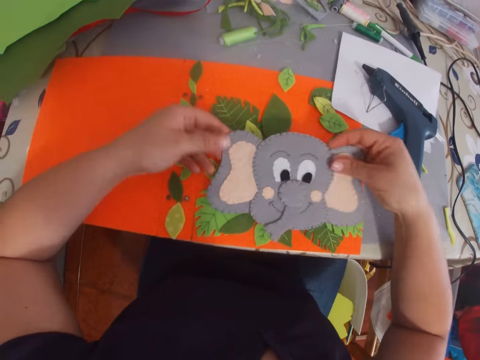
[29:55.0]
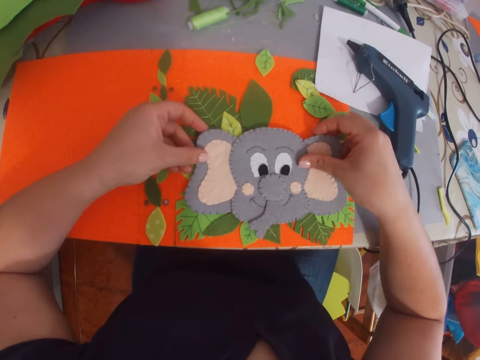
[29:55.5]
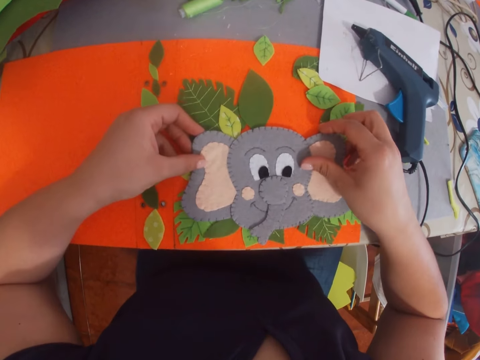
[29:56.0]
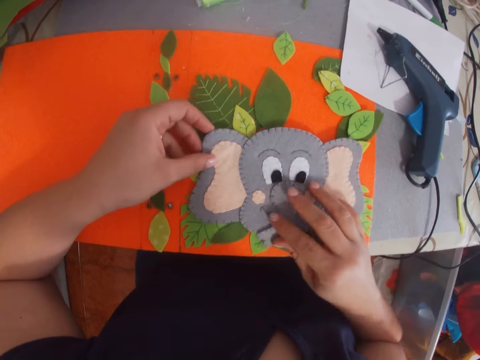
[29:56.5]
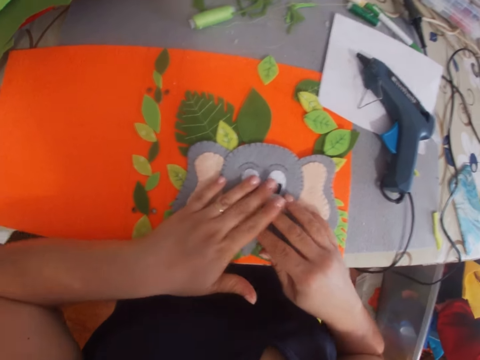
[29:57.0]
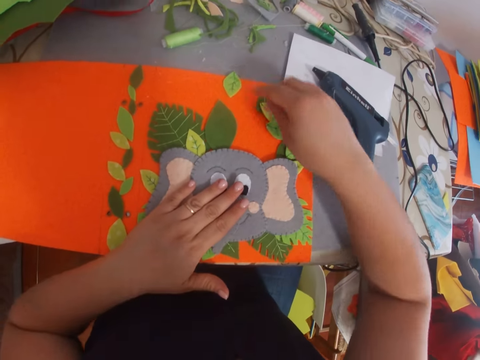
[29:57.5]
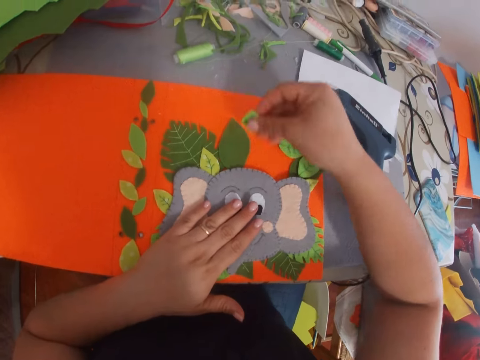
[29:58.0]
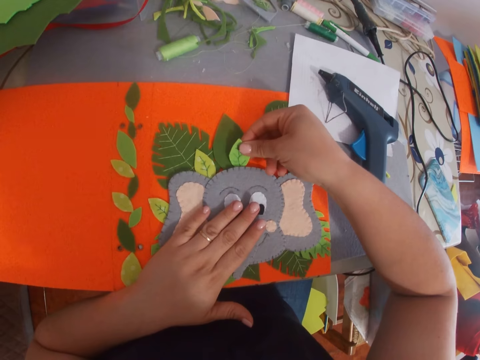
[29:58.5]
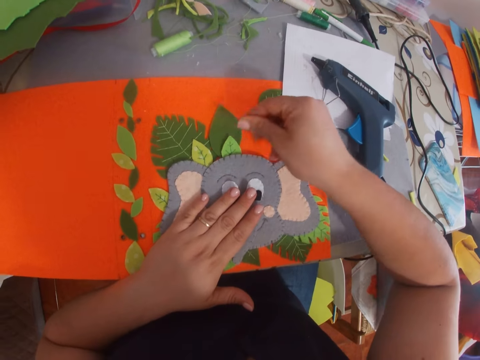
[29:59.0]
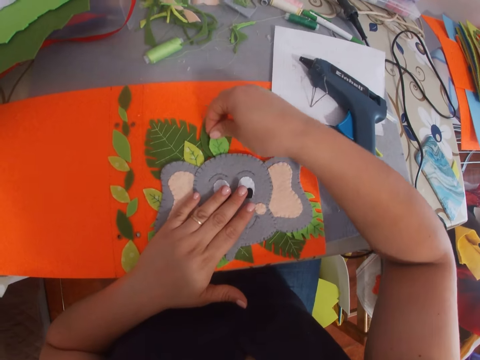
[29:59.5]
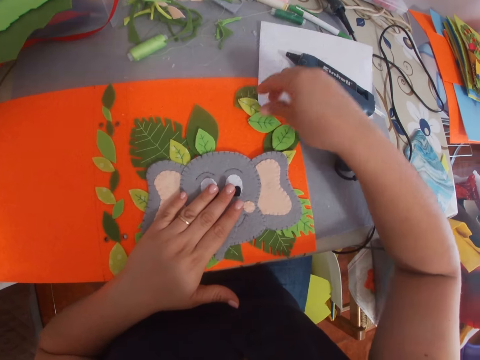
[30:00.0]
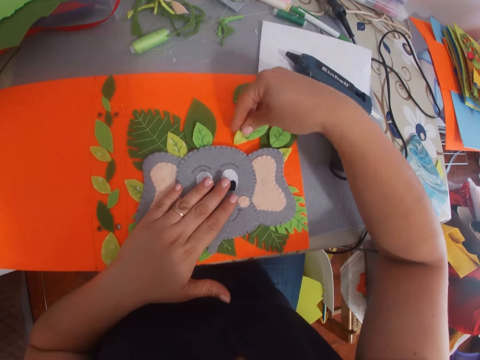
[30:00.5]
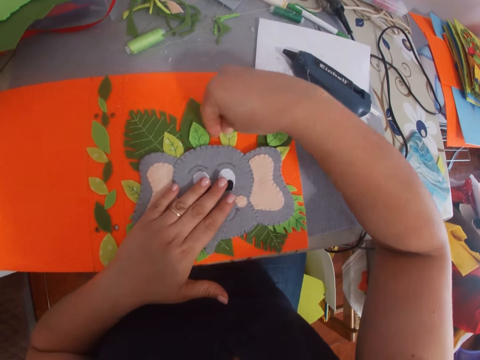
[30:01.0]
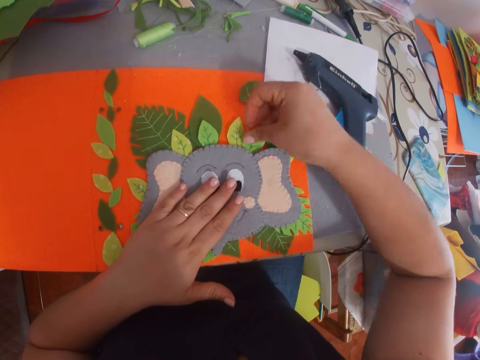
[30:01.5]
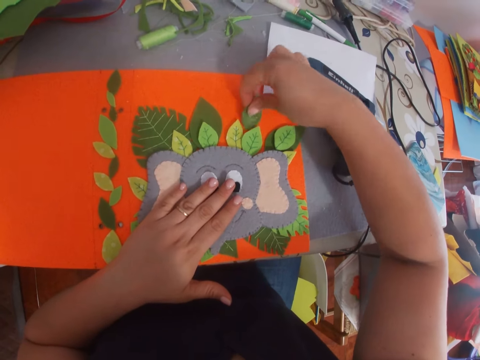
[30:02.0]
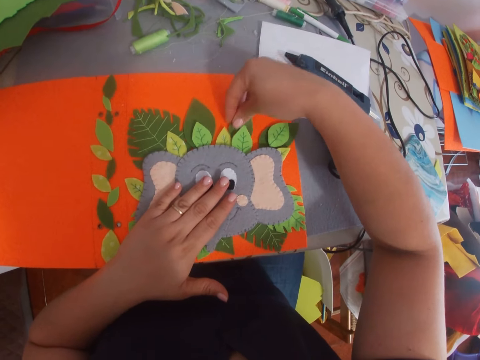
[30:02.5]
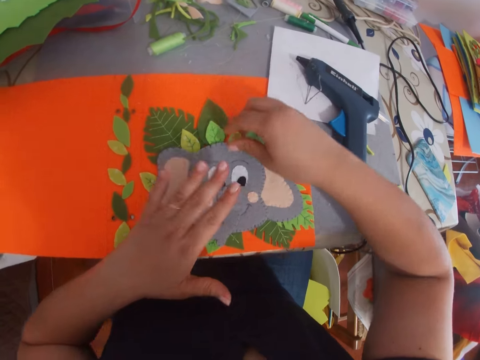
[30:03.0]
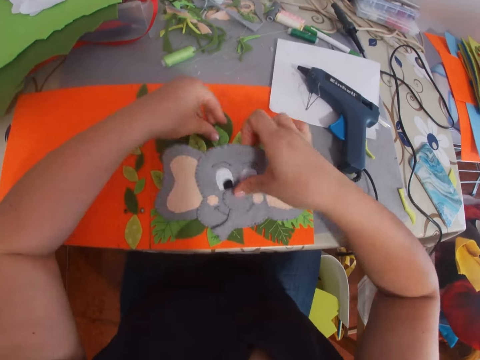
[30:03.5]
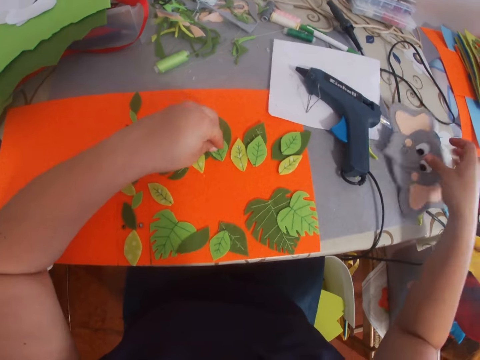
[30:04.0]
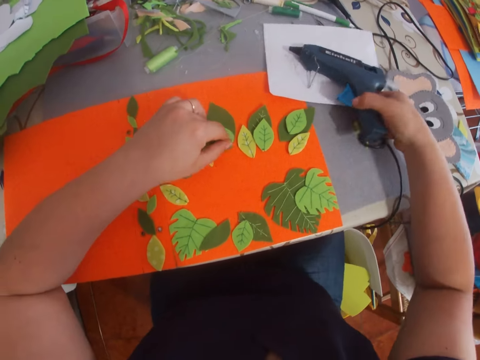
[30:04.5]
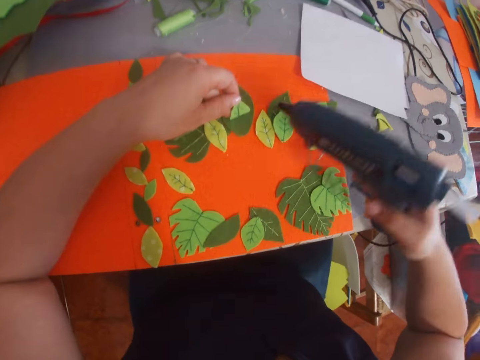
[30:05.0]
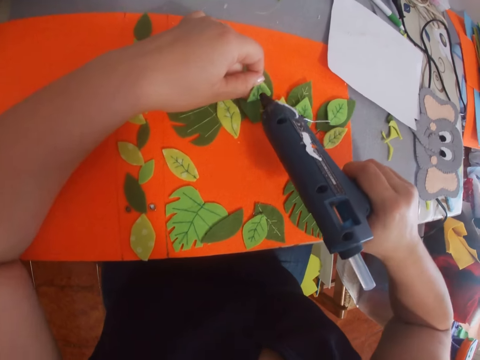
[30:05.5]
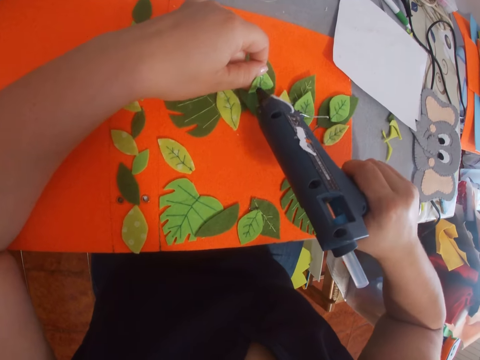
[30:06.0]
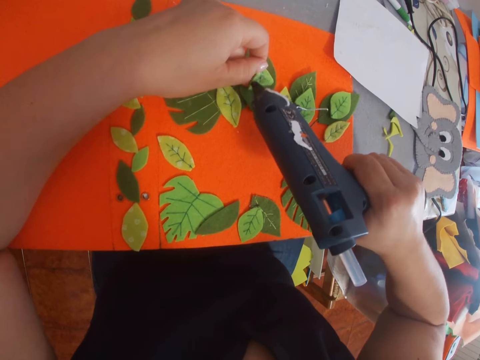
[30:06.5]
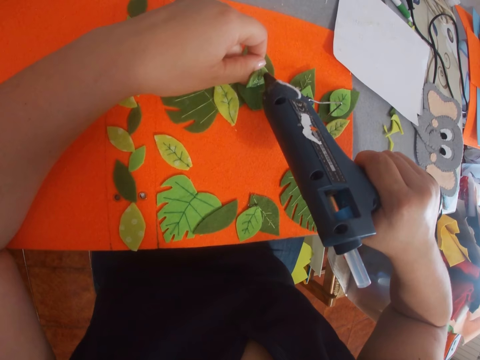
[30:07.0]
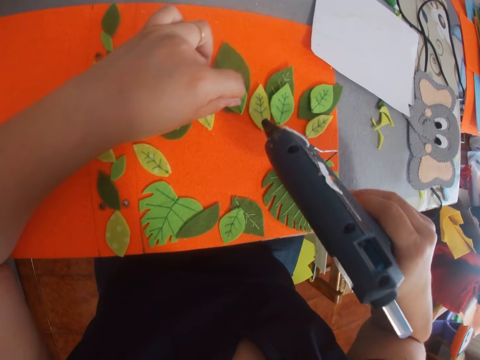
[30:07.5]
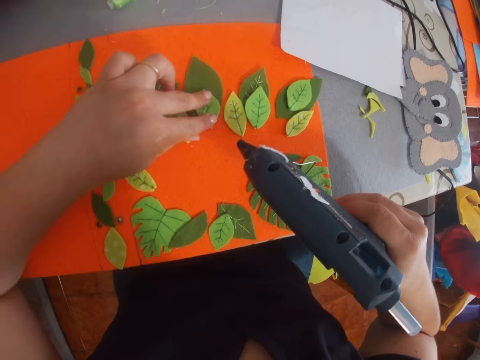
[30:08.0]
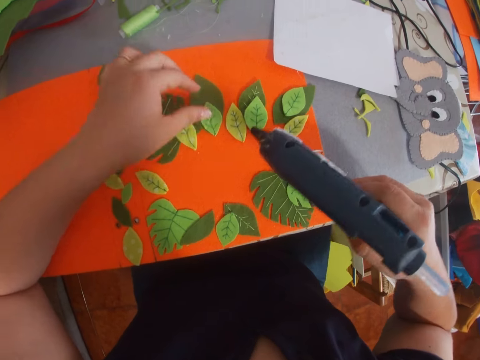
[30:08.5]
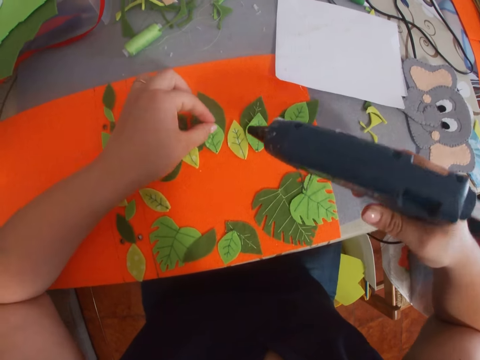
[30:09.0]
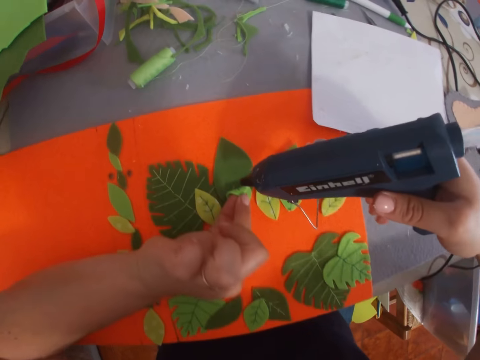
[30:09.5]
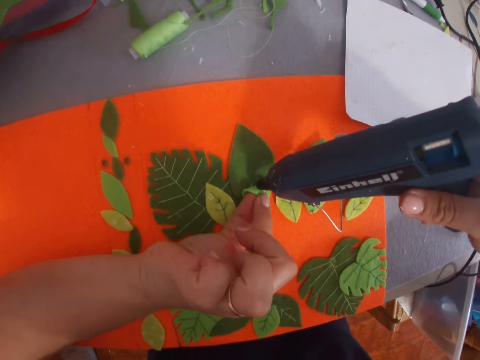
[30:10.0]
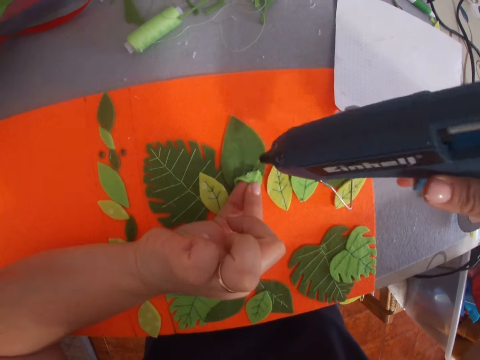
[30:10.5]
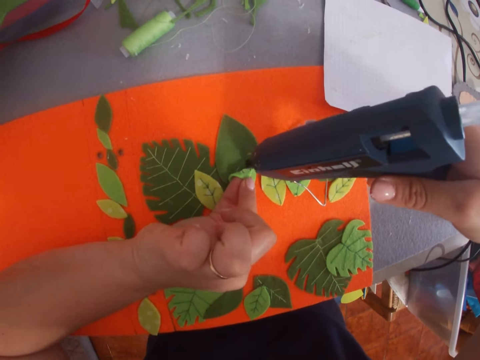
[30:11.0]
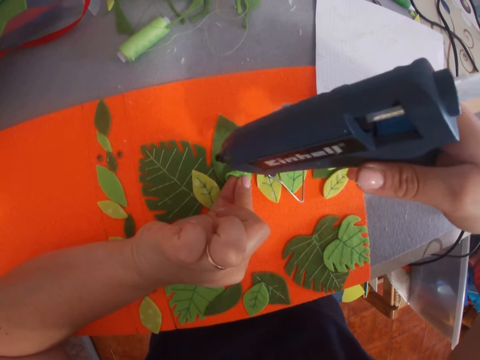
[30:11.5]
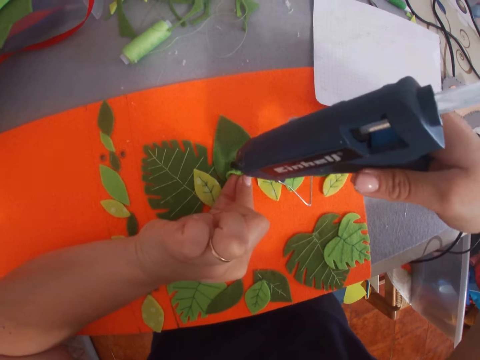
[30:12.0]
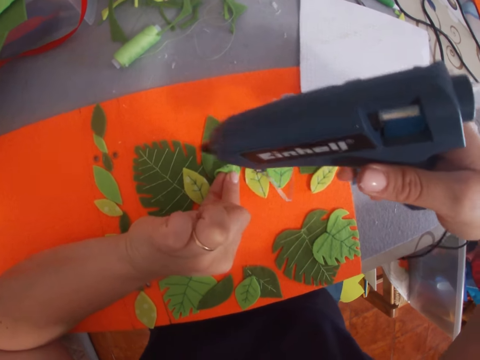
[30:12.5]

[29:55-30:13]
The camera wearer picks a decorated paper from the table. They place the piece of decorated paper on the piece of paper. They pick a craft paper. They arrange the leaves on the piece of paper. They put down the craft paper. They move the craft papers. They pick a craft material. They place the piece of decorated paper on the table. They pick a glue gun from the table. They apply the glue on the leaf. They press the leaf on the piece of paper. They apply the glue on the leaf.

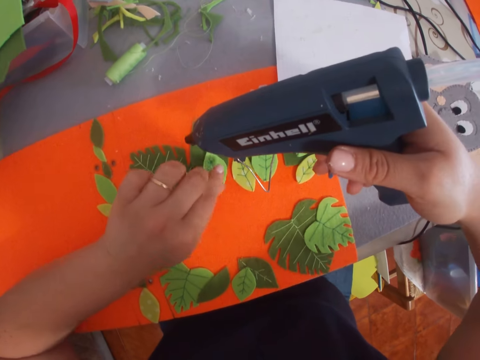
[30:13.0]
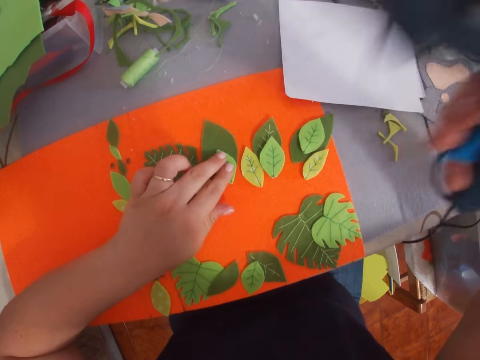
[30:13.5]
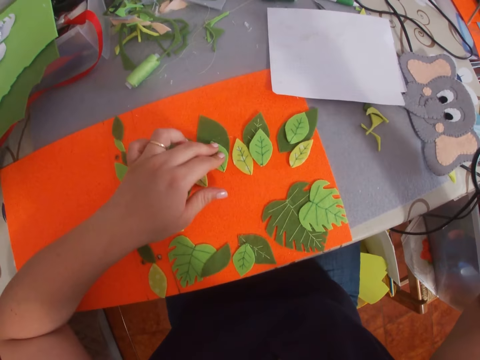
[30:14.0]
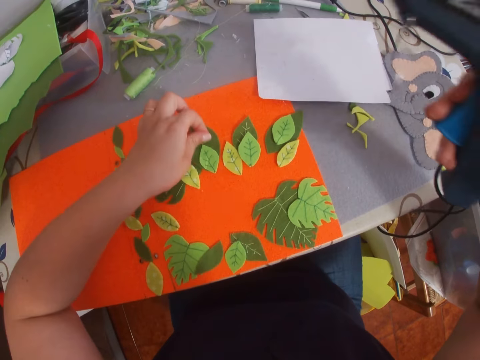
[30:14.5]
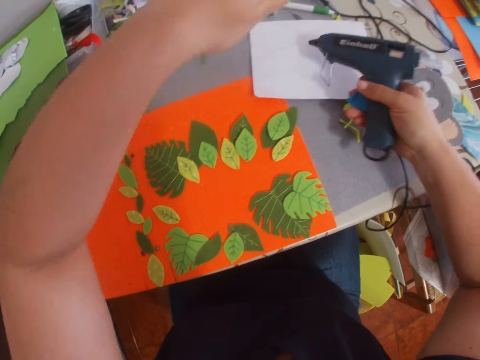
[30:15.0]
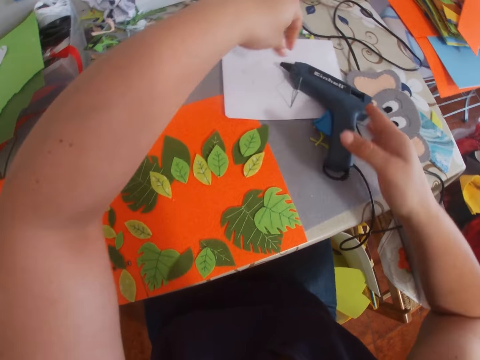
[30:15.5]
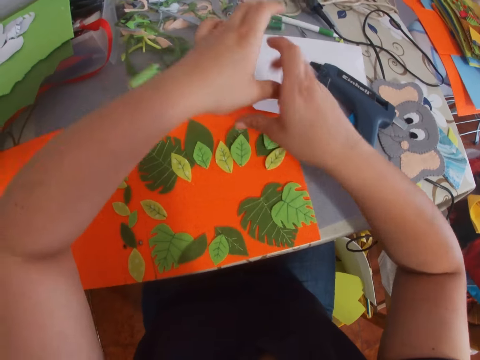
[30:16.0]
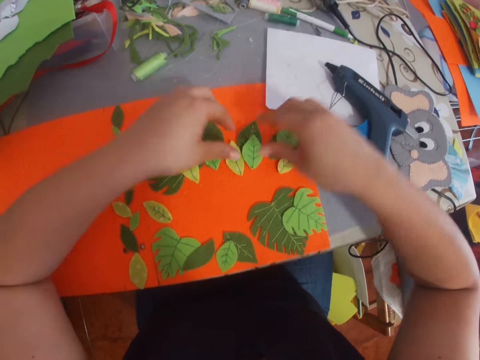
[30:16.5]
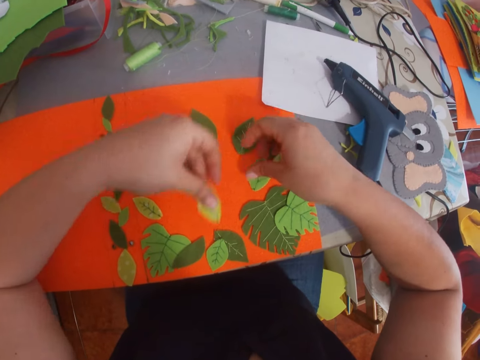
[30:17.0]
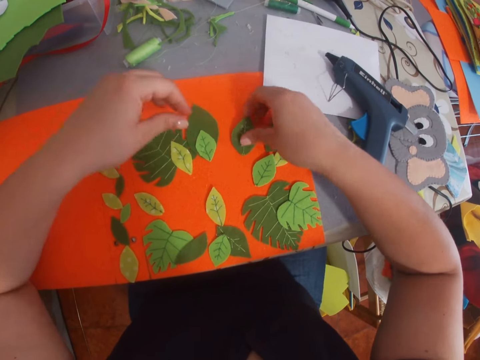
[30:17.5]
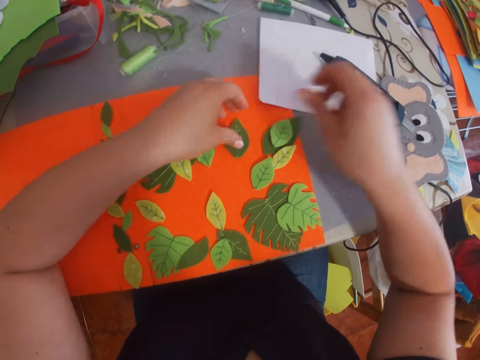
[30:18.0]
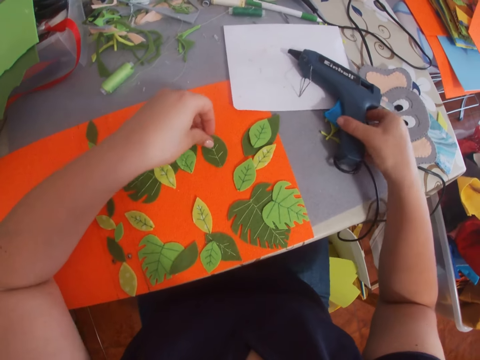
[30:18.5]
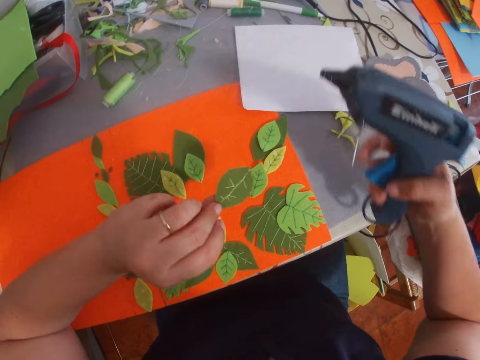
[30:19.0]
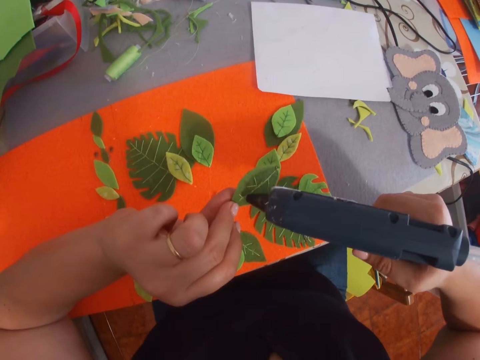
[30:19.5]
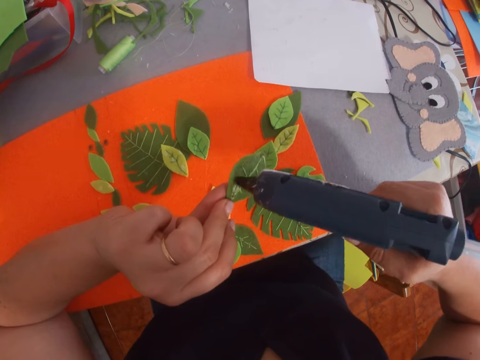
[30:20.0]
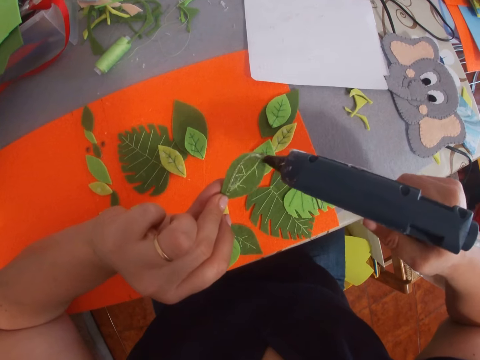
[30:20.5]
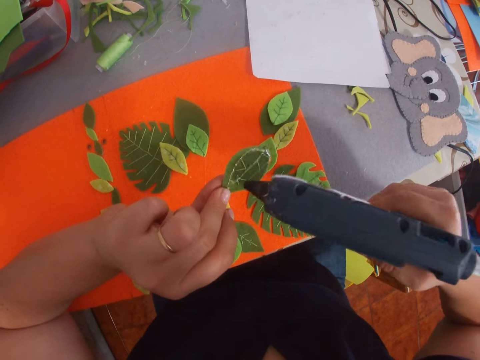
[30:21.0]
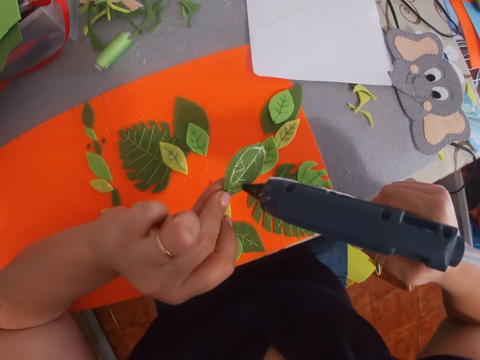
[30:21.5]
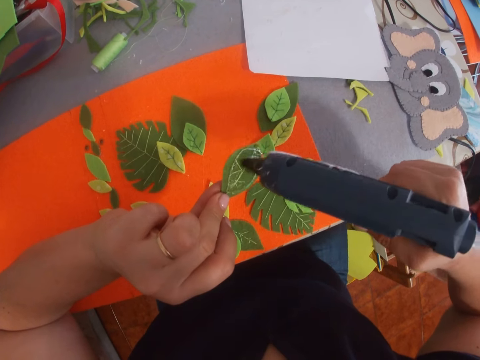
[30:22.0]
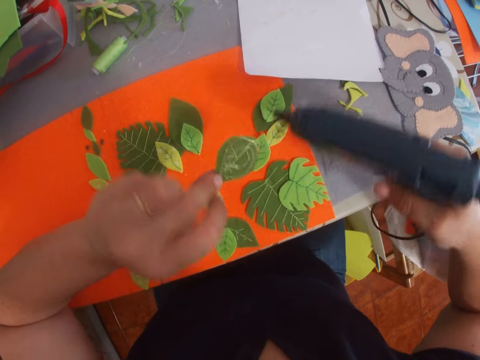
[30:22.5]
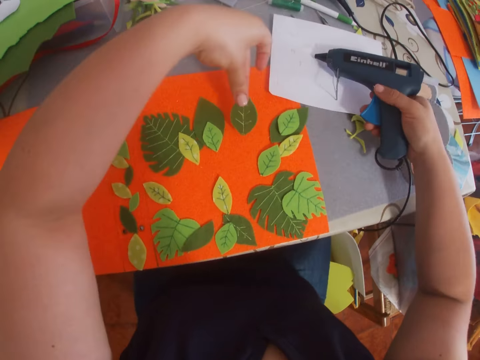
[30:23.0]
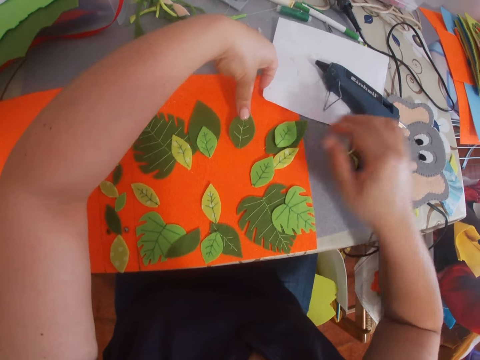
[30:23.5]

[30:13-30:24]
The camera wearer sticks a craft paper. They place the glue gun on the table. They move the craft papers. They arrange the leaves on the piece of paper. They pick the glue gun from the table. They apply the glue on the leaf. They place the glue gun on the table.
